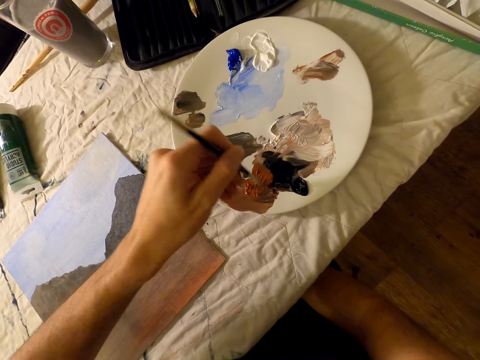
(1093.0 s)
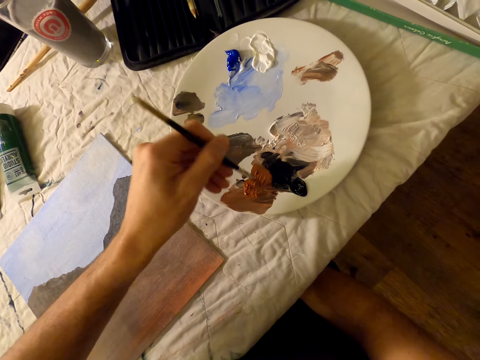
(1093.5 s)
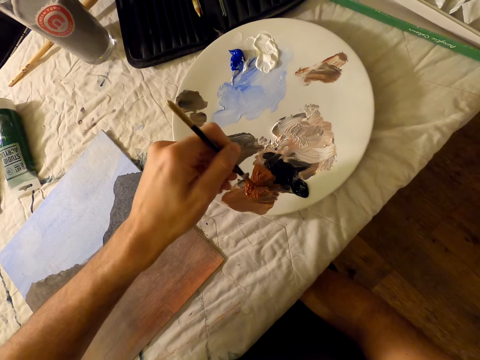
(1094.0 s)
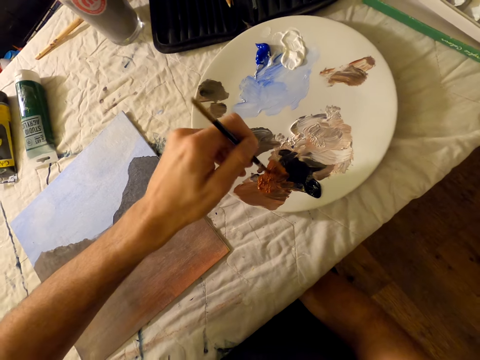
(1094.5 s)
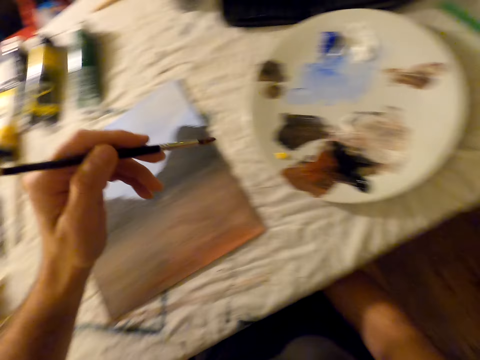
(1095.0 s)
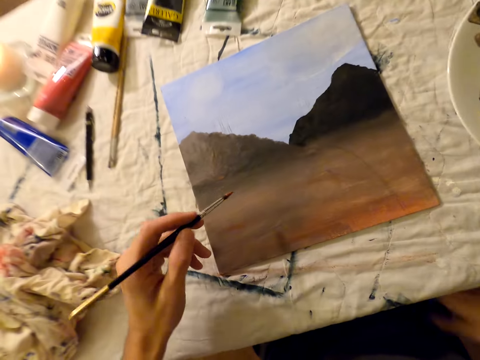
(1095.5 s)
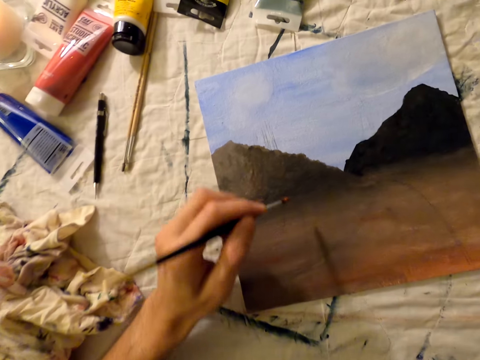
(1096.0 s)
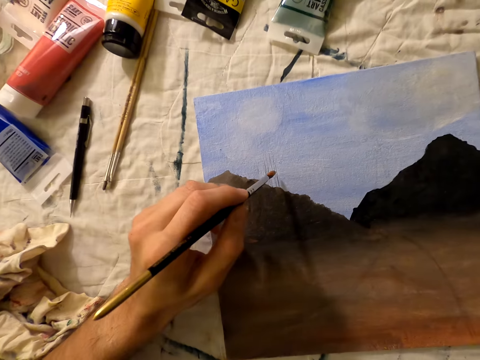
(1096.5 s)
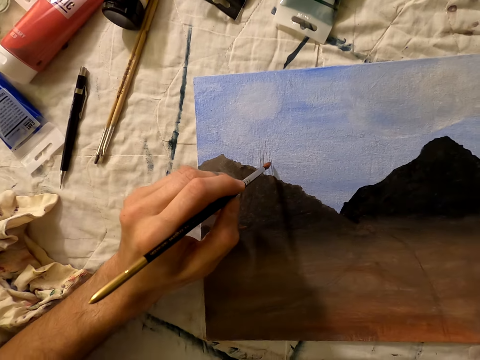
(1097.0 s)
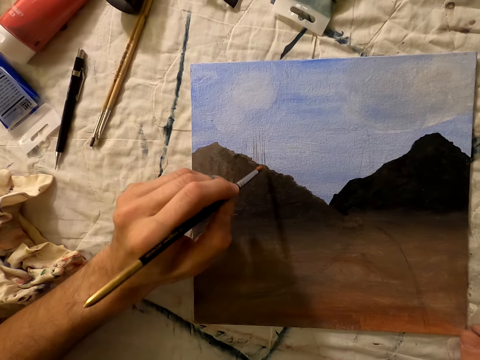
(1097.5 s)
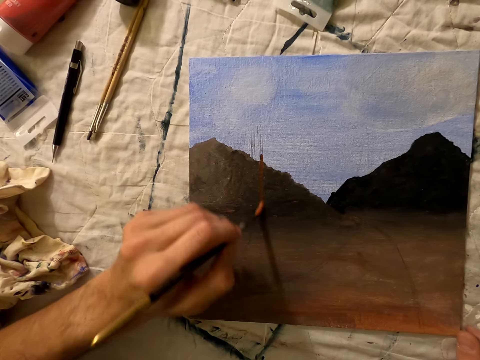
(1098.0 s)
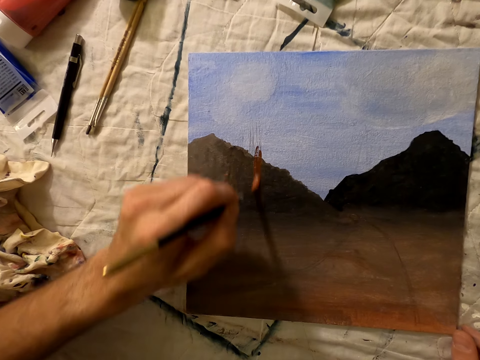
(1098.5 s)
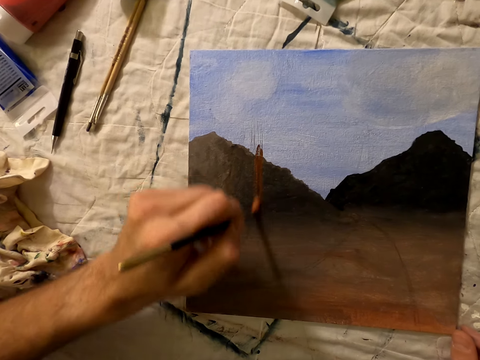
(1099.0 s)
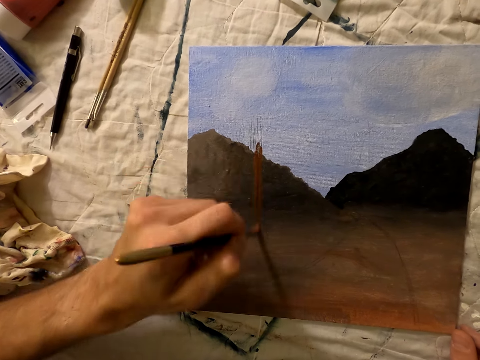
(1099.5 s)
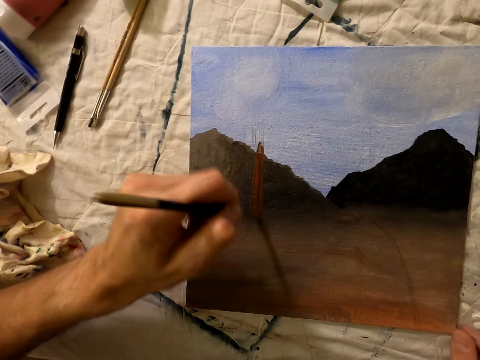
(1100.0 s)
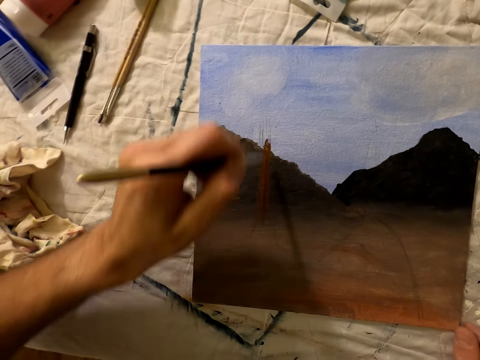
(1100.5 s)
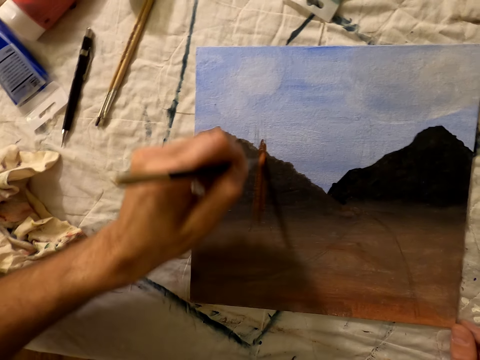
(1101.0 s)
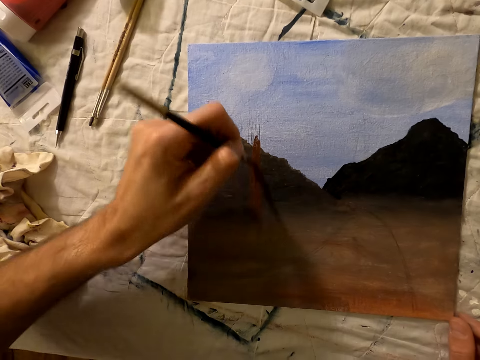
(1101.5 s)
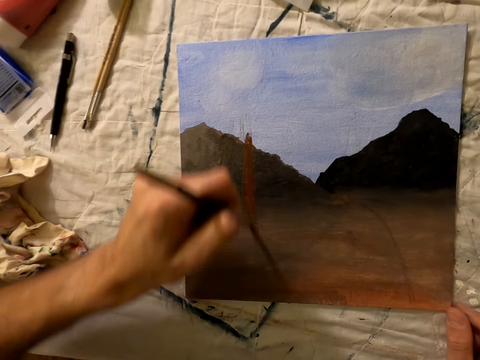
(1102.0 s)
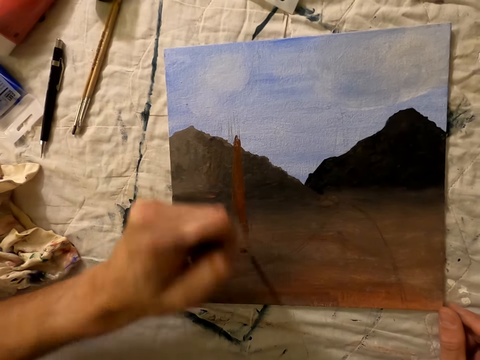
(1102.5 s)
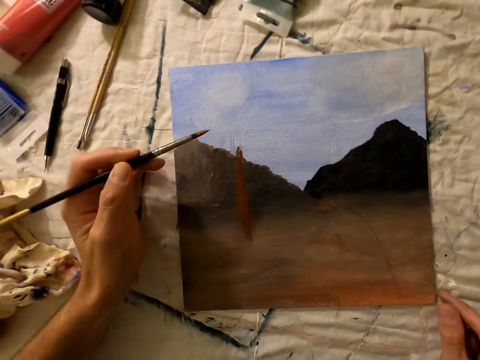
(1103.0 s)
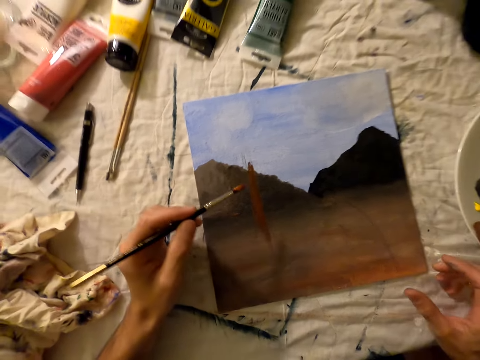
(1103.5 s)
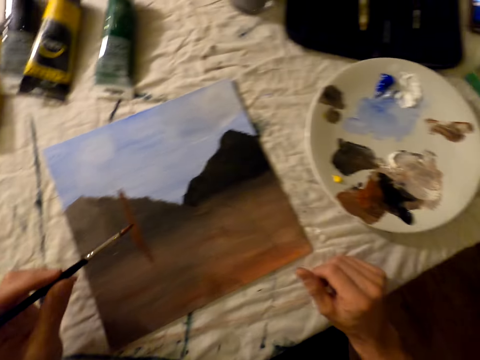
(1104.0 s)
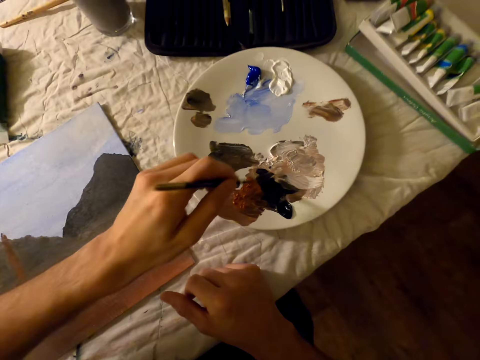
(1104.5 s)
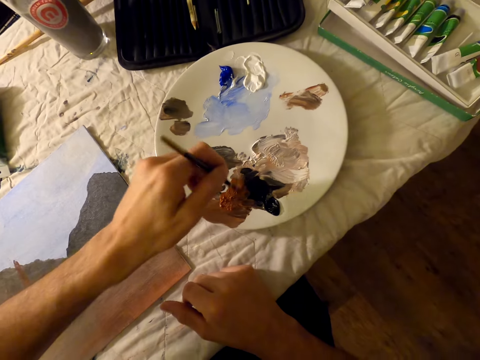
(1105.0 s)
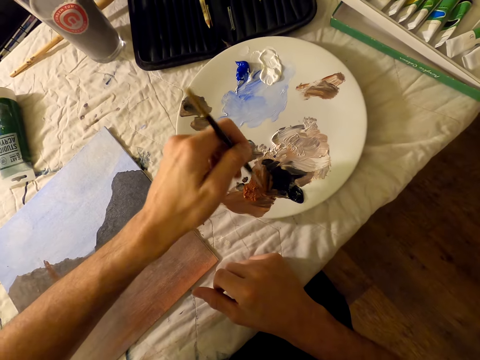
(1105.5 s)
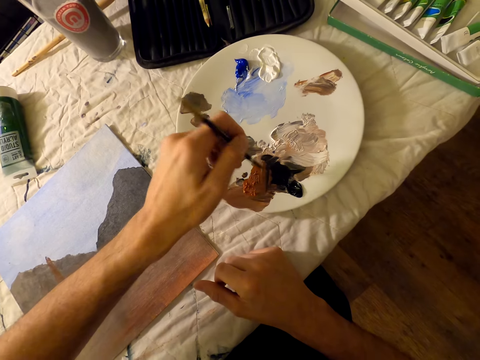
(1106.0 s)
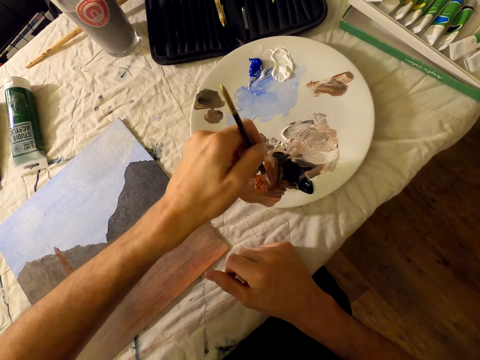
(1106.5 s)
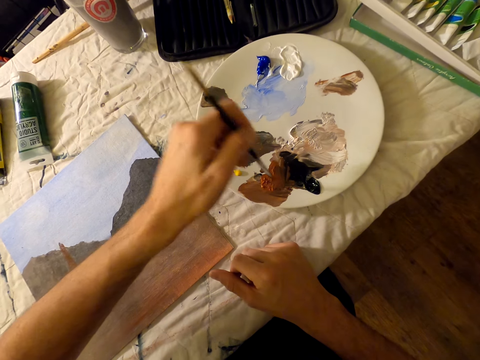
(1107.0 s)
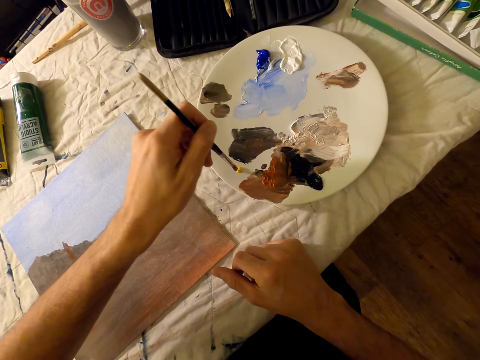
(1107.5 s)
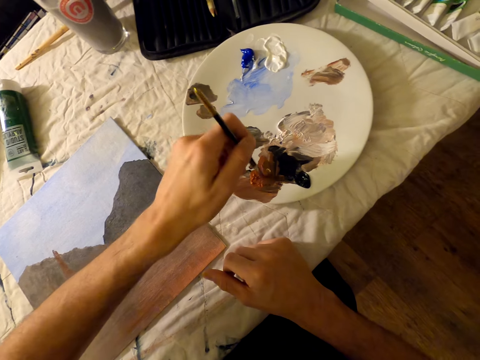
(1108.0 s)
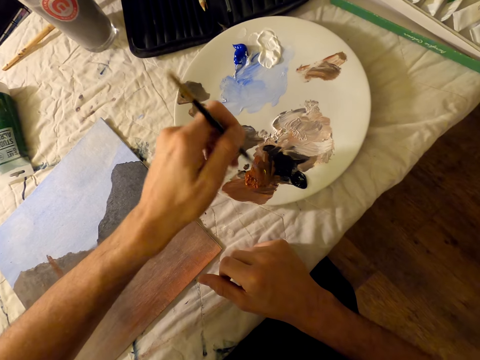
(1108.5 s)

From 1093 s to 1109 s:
The camera wearer paints the painting on the board with a brush. He places his left hand on the table. He picks the color from the plate with the brush.

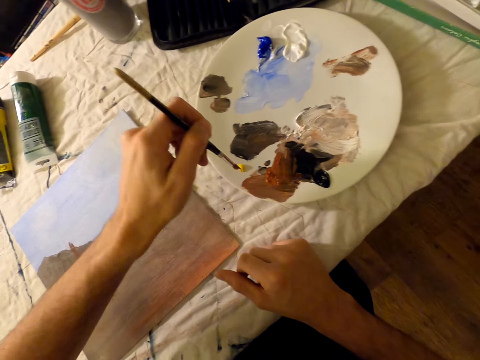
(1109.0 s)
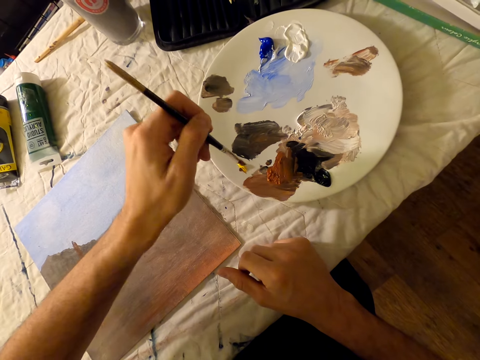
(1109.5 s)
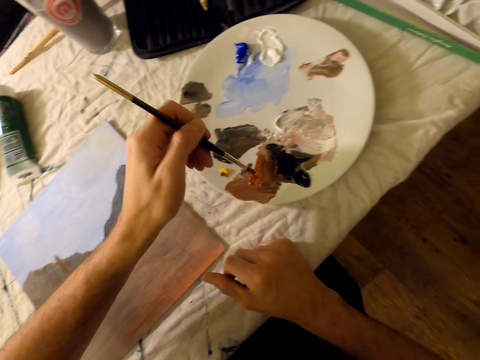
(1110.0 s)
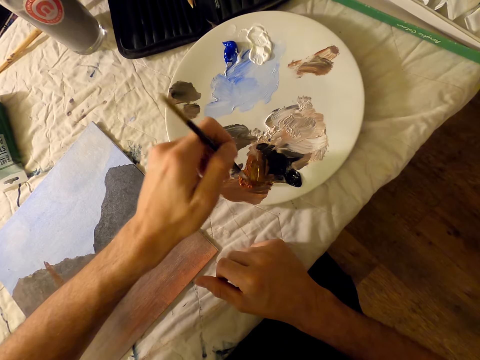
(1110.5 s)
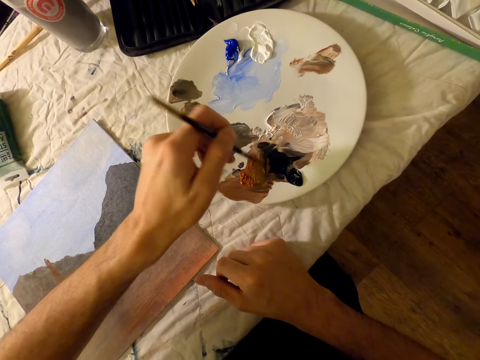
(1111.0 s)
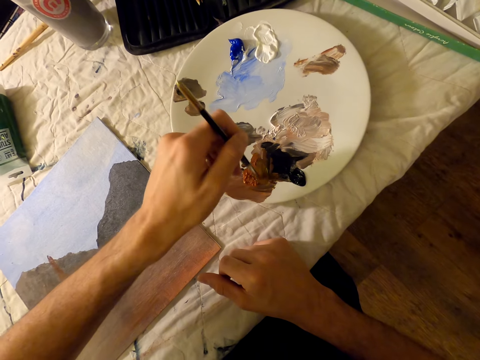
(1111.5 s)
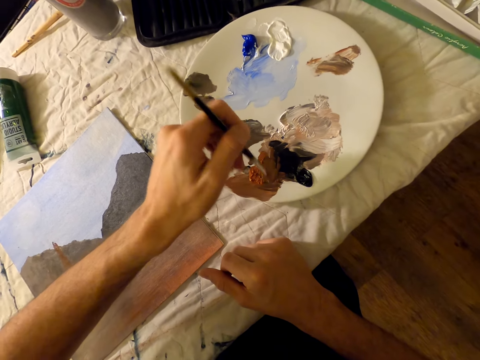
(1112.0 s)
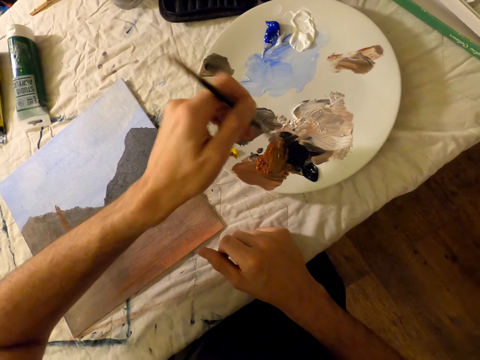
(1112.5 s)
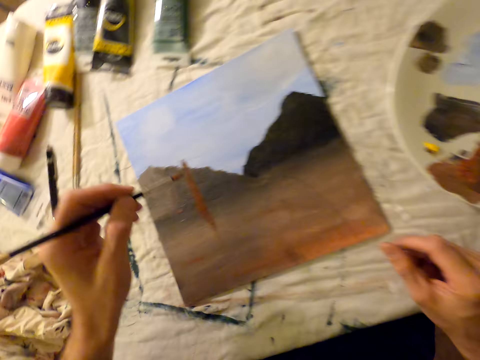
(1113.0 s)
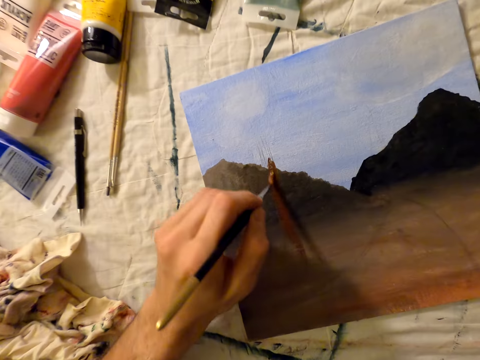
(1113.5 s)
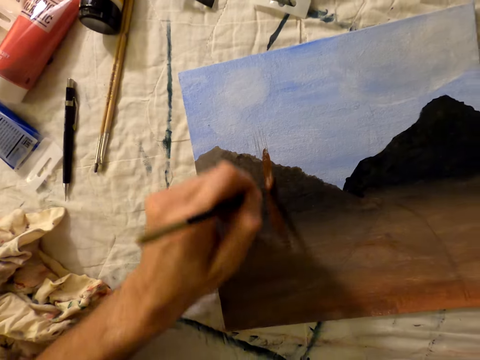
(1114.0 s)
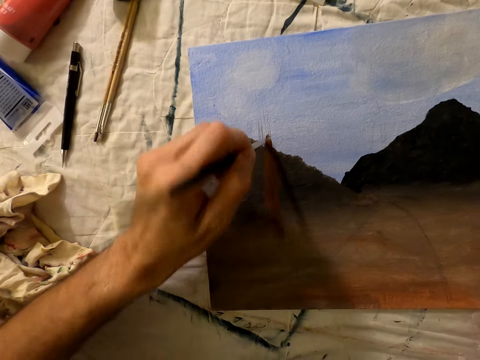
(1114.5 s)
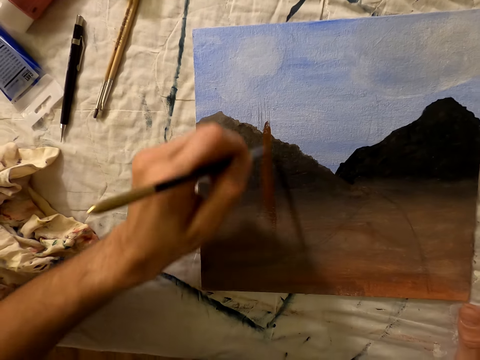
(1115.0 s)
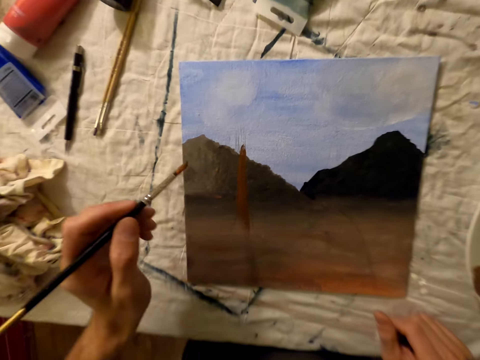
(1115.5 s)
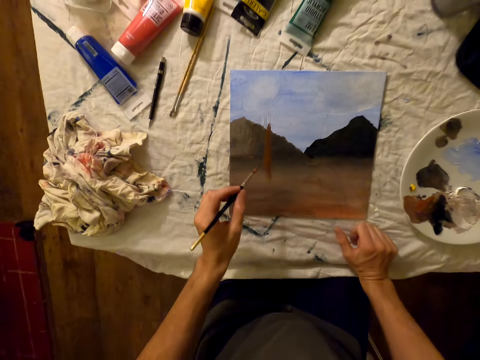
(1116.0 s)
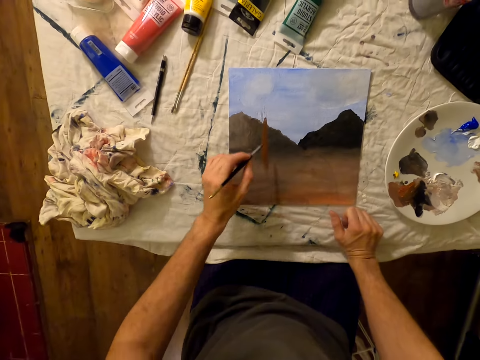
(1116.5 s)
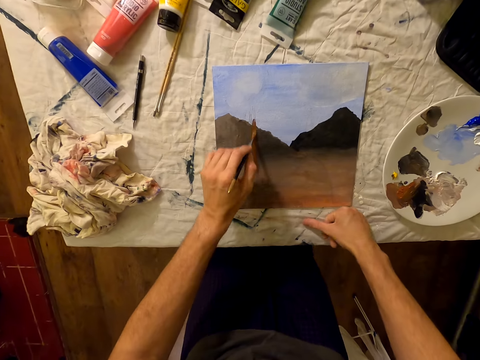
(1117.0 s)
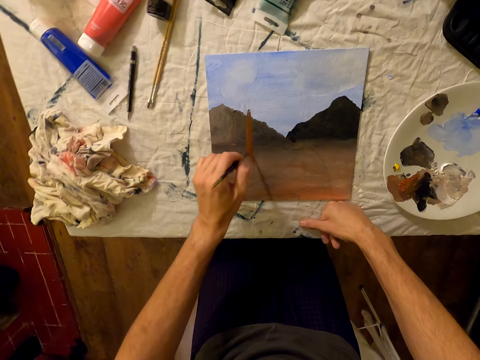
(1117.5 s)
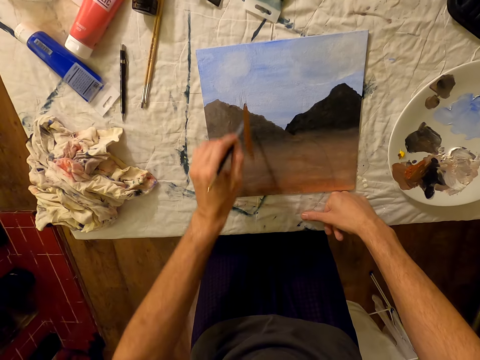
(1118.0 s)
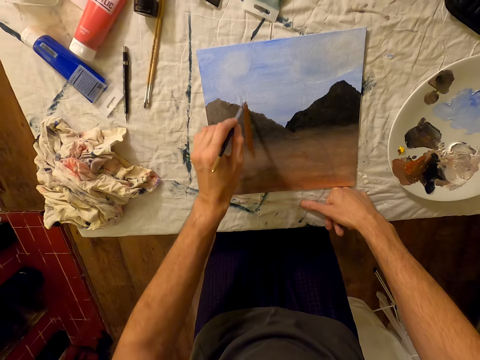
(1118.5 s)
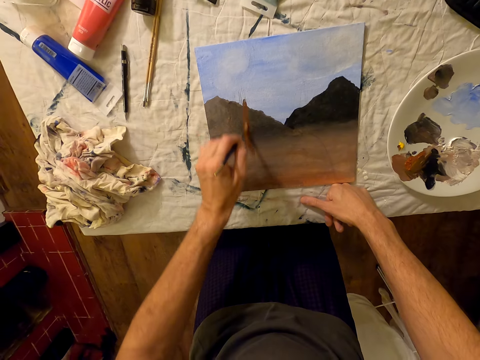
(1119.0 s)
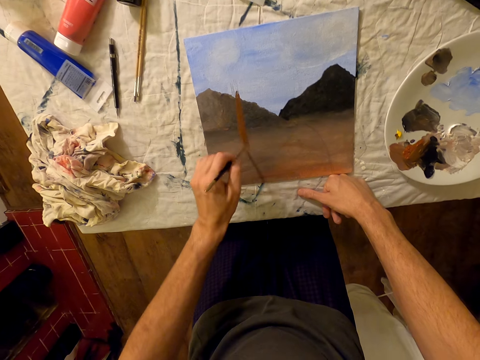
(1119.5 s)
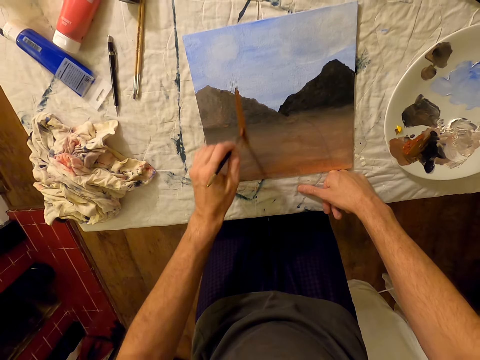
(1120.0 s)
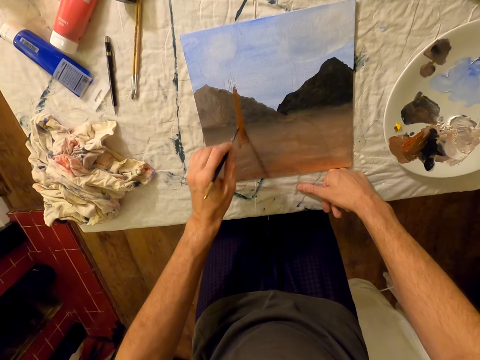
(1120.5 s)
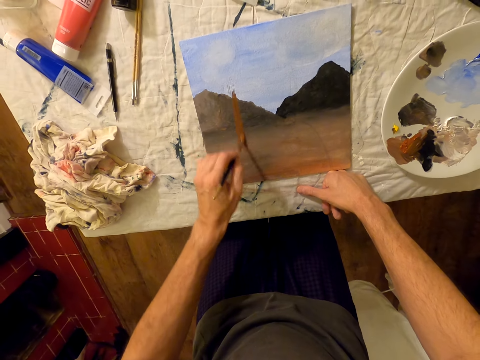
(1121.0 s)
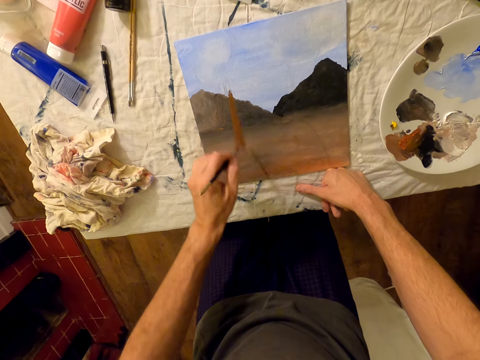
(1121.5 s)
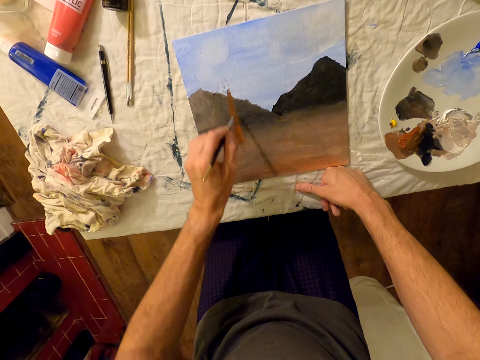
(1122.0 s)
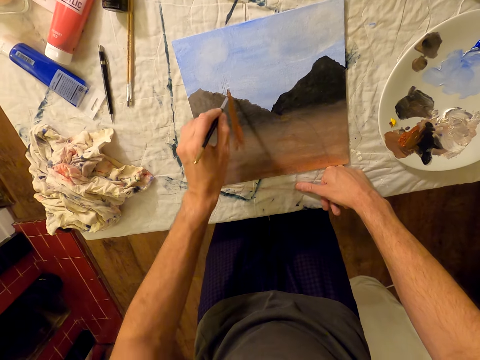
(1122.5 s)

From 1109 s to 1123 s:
The camera wearer paints the painting on the board with a brush. They move backwards. They push the chair backward. They paint on the board.
